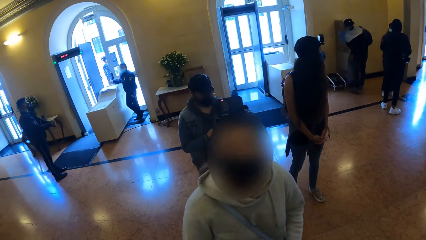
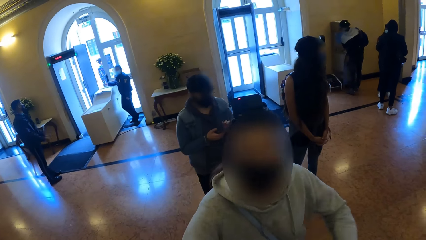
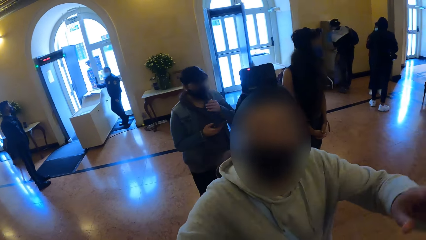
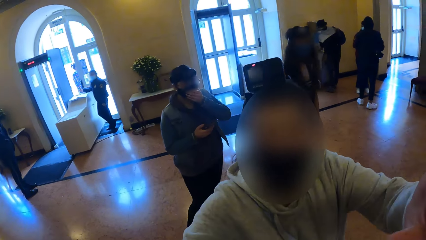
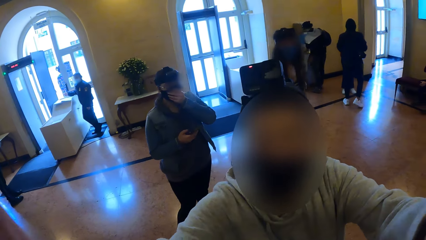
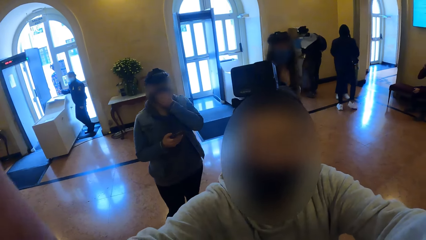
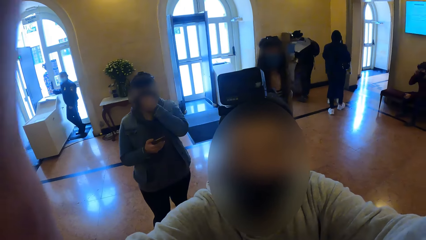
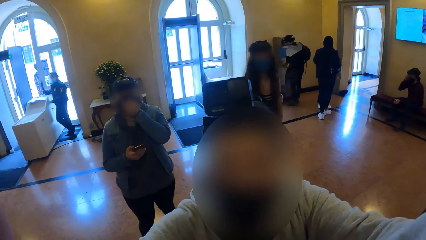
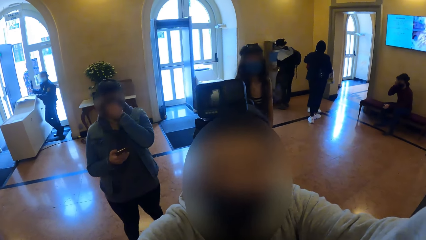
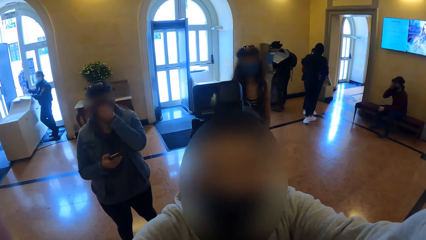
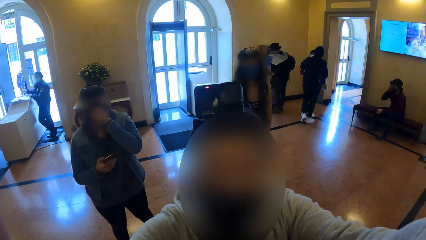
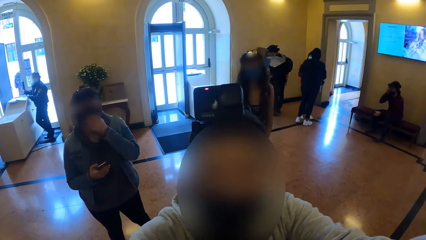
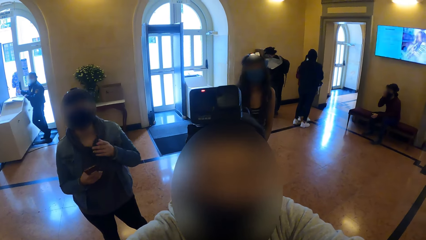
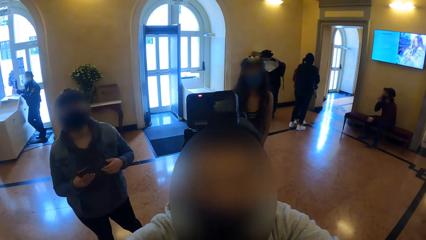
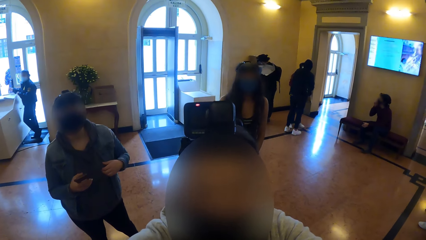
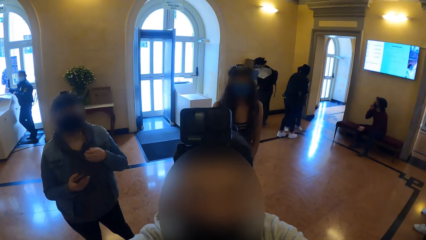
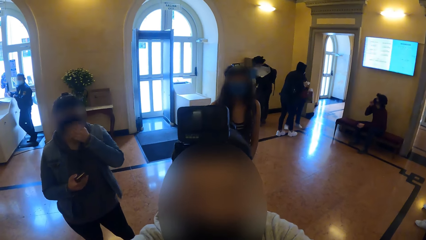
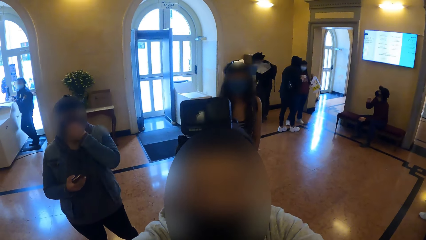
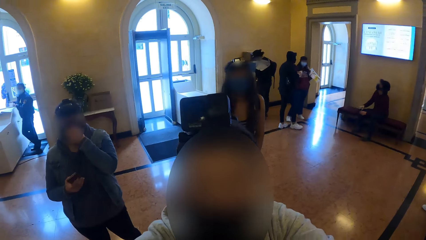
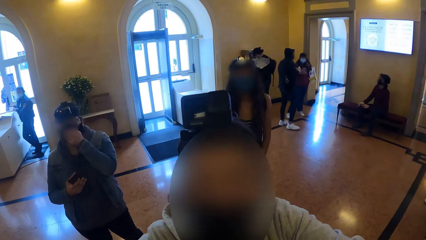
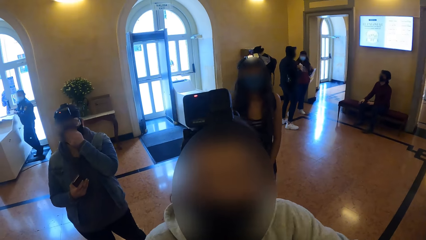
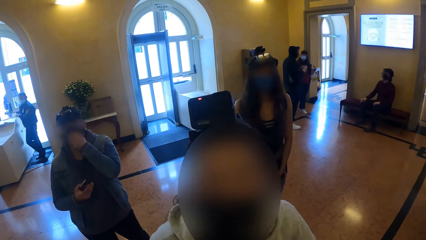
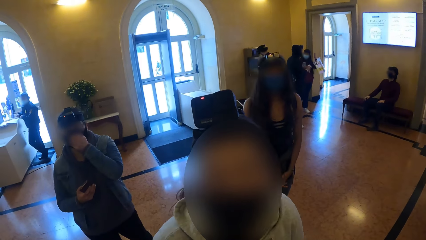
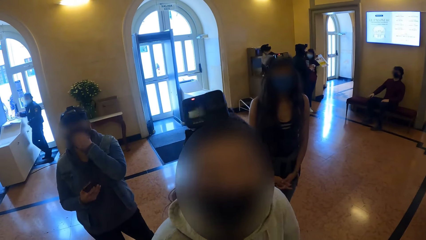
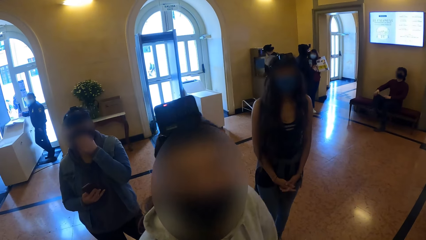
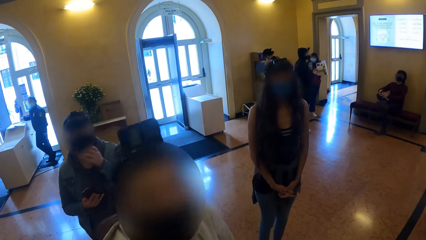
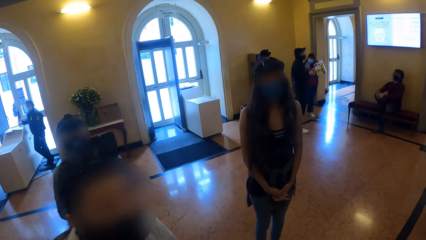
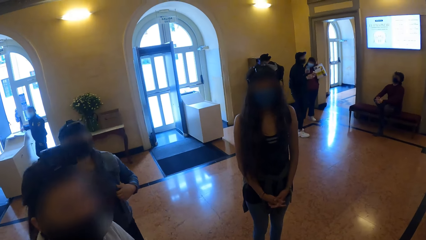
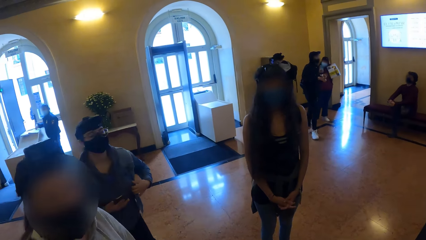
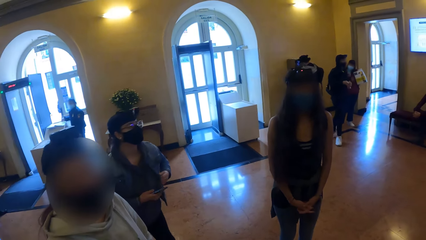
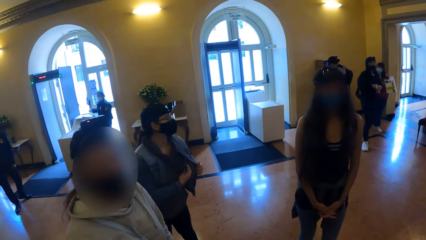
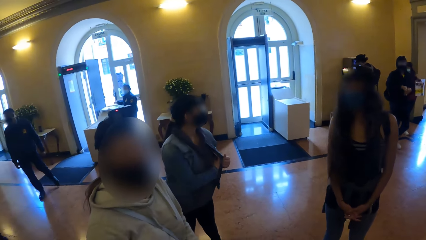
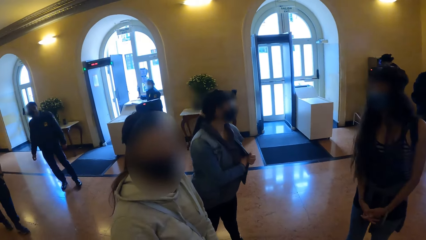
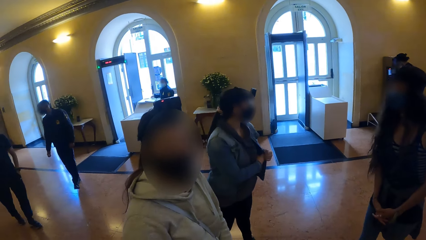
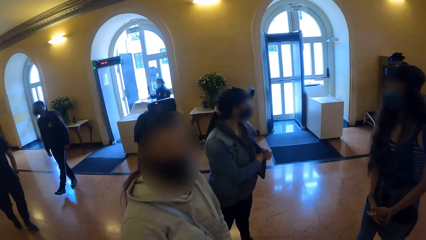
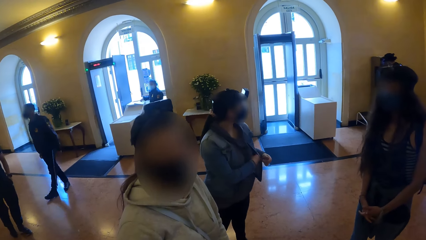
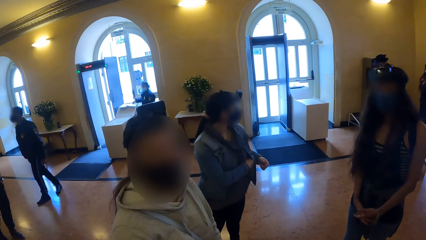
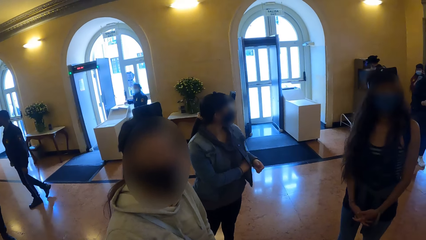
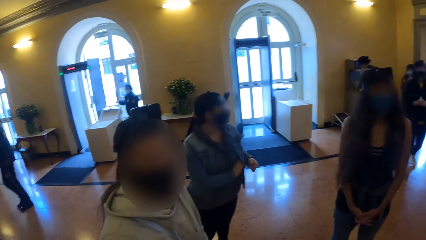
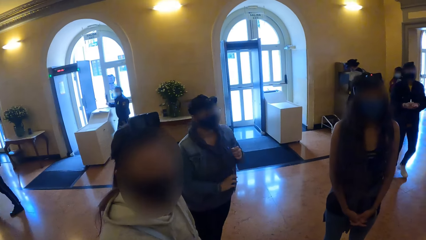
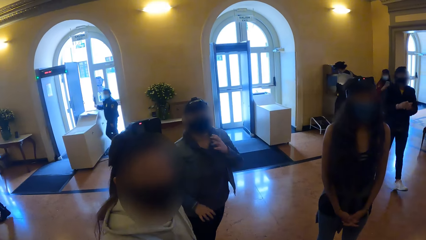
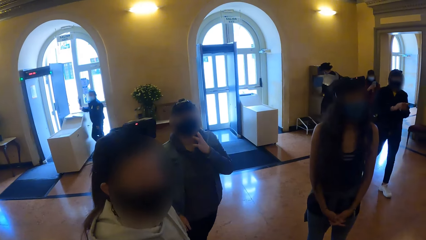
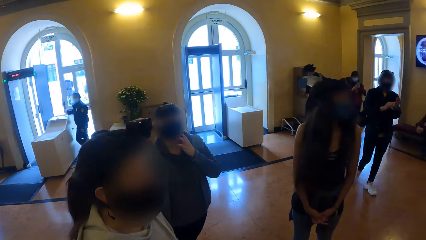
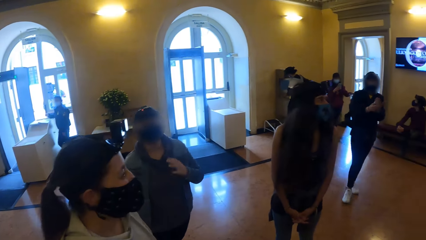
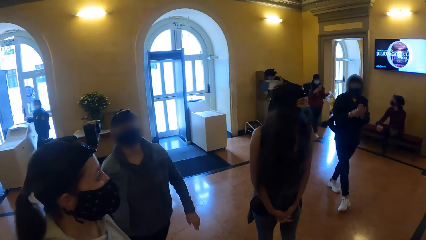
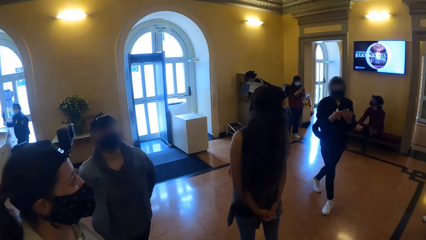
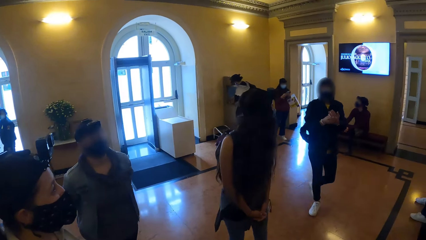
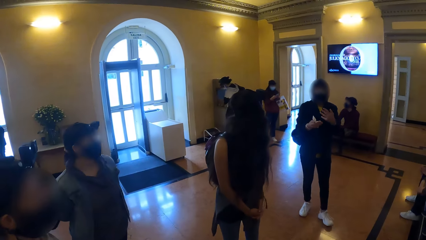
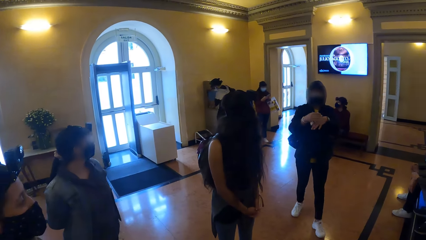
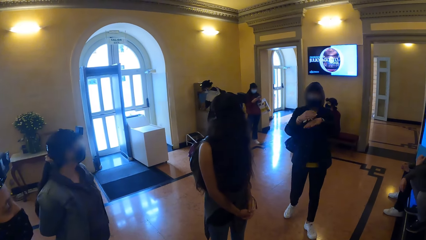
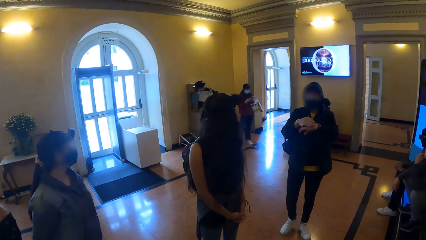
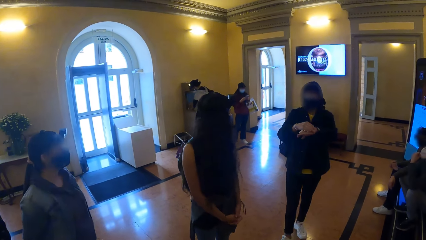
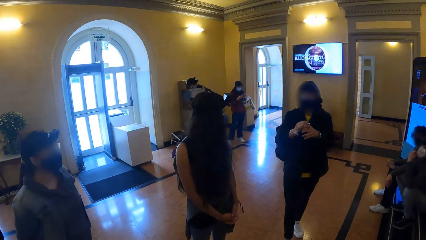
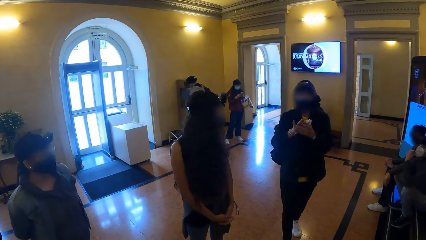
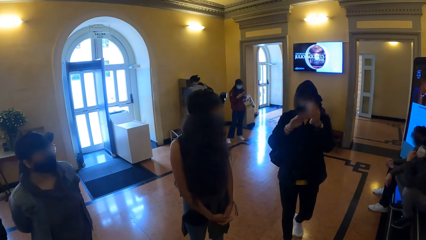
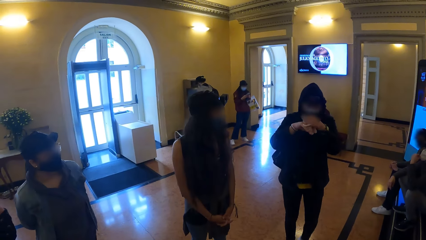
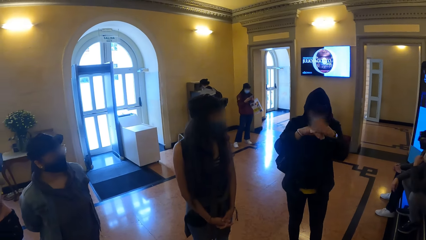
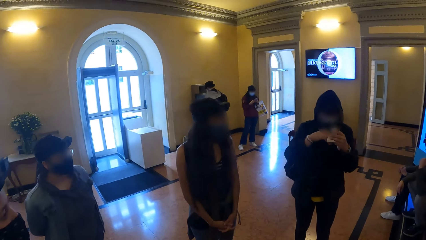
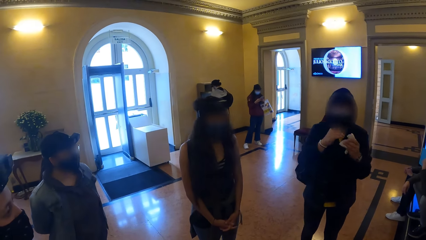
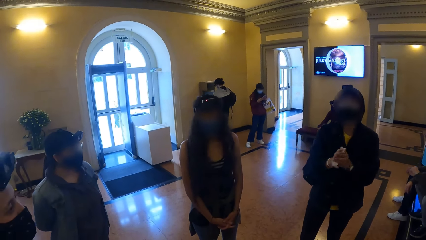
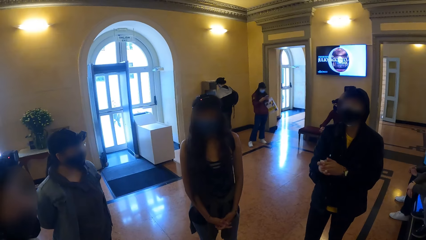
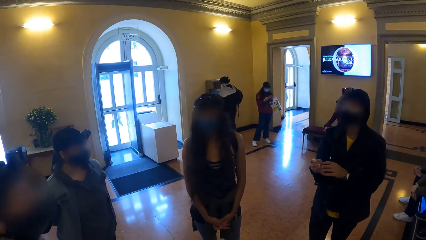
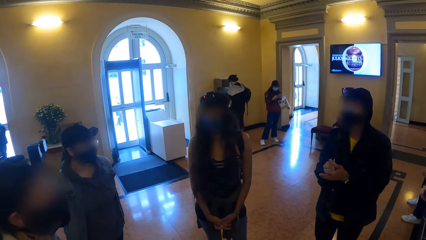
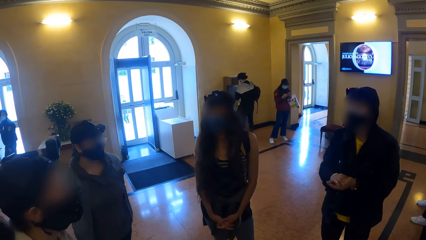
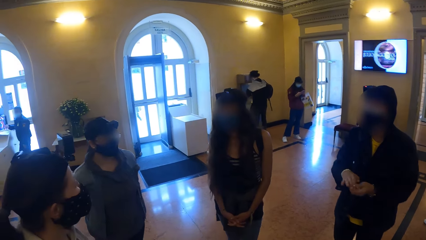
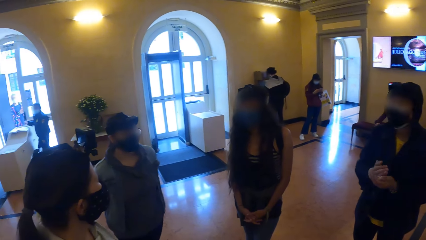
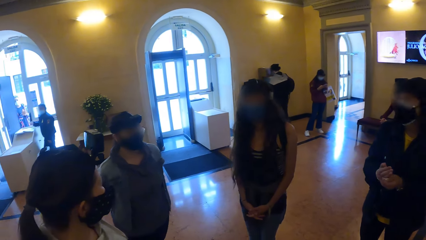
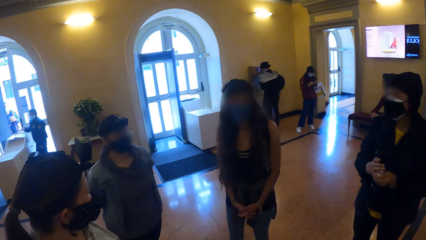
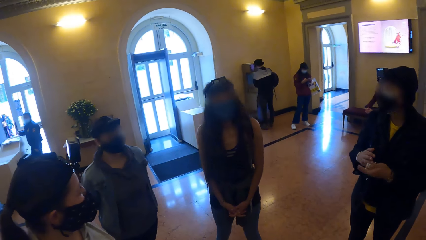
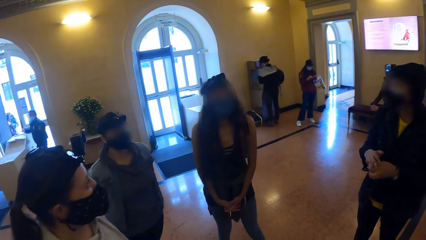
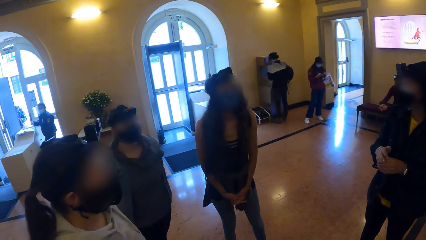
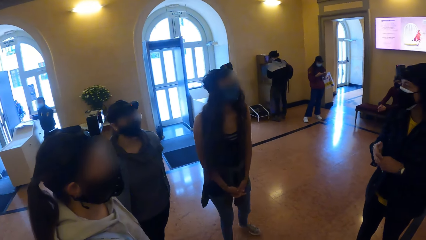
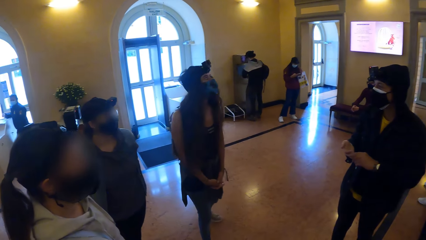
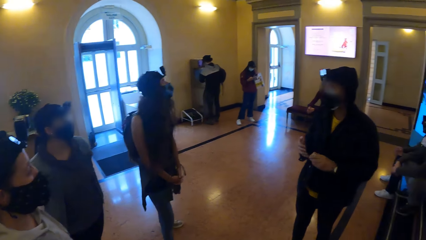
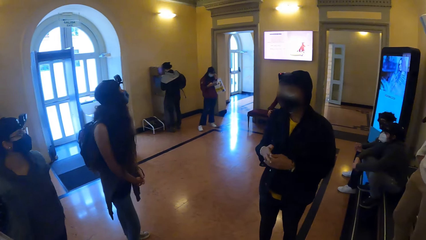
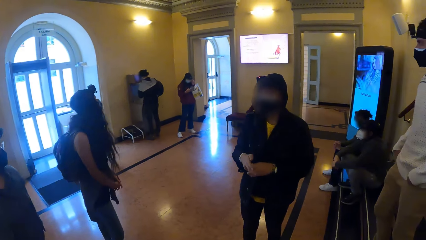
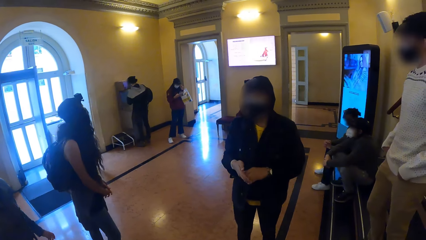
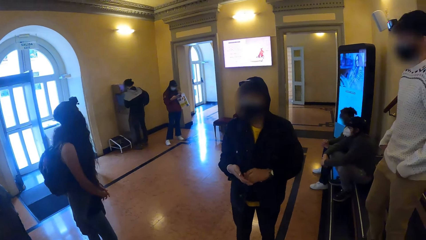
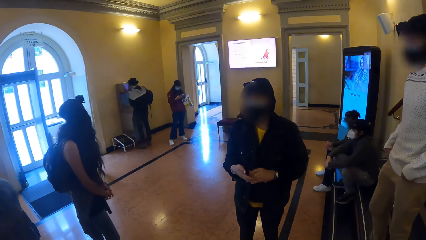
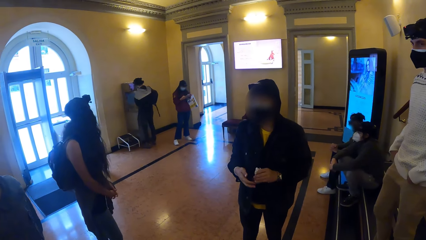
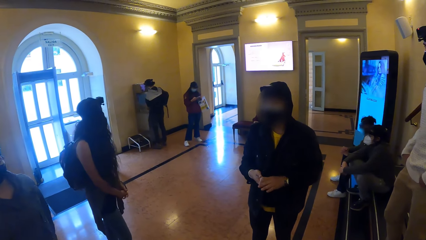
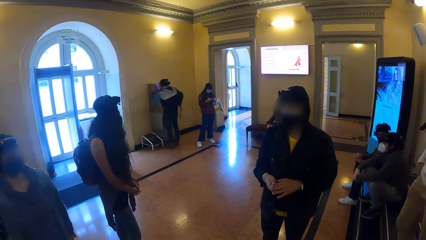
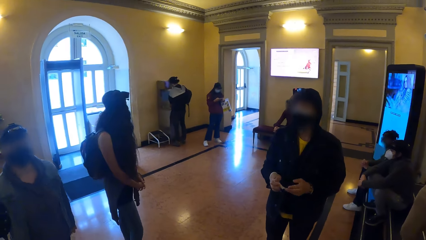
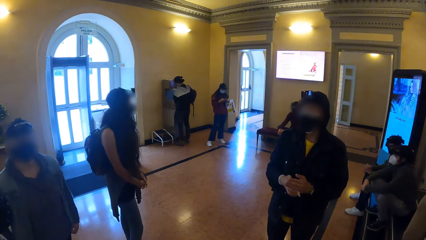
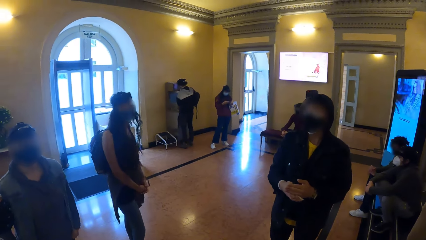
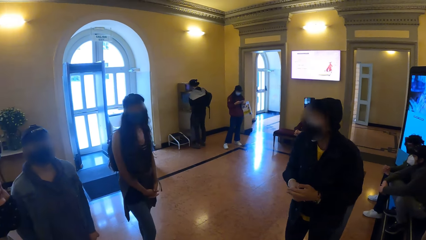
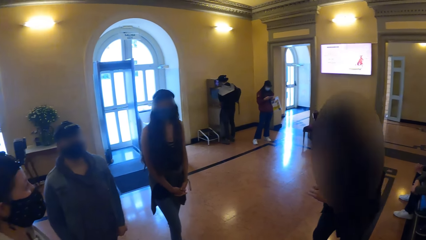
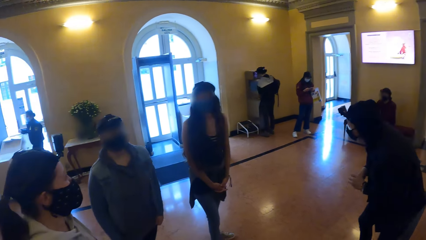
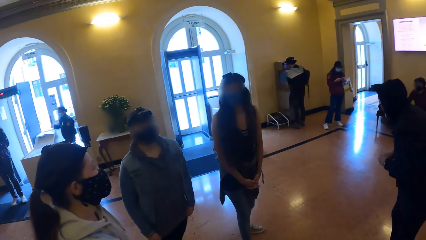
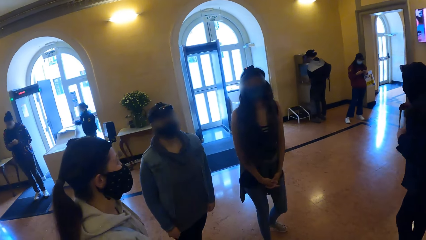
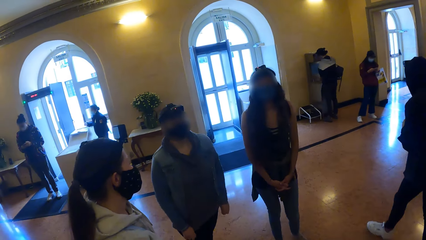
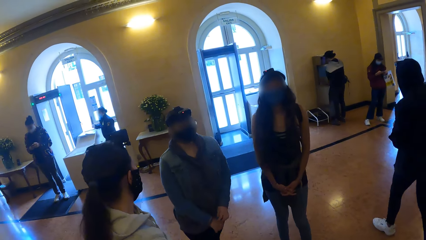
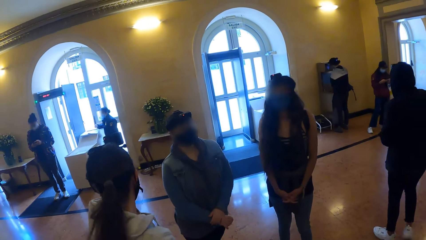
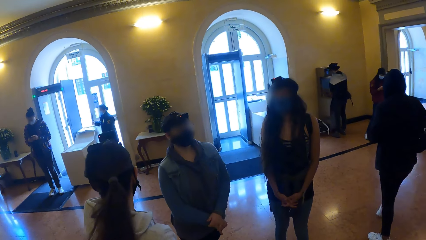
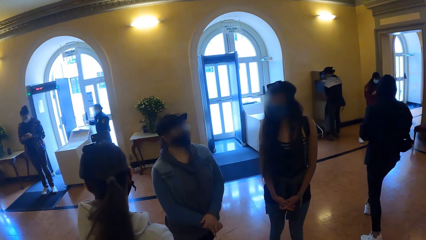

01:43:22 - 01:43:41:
A woman touches the camera. The woman interacts with the camera wearer. A person converses in sign language.
